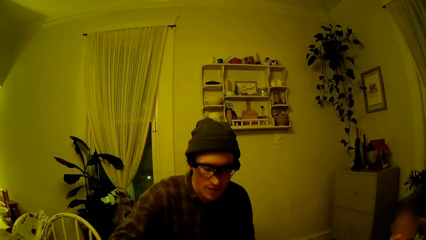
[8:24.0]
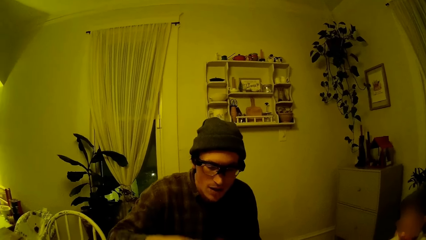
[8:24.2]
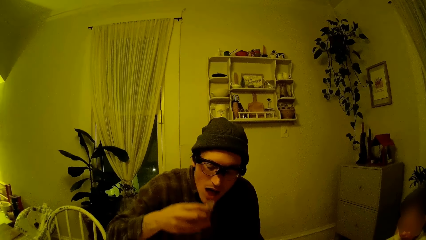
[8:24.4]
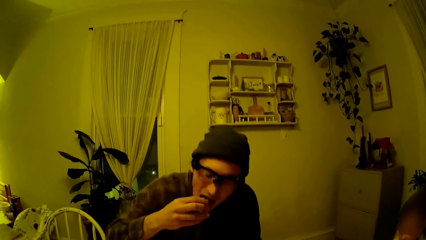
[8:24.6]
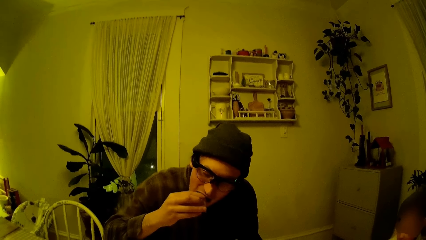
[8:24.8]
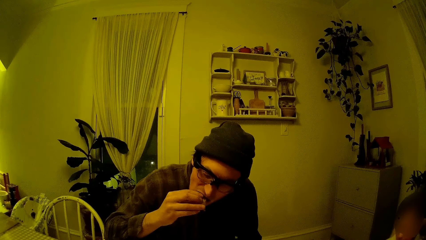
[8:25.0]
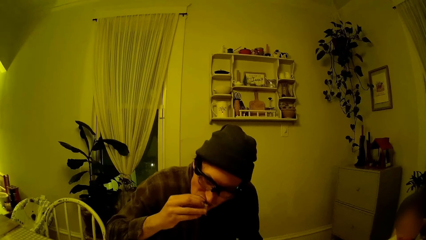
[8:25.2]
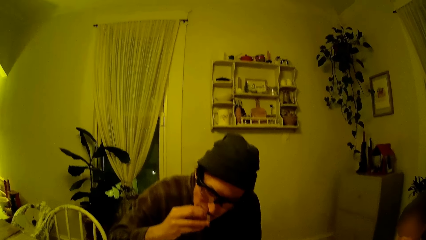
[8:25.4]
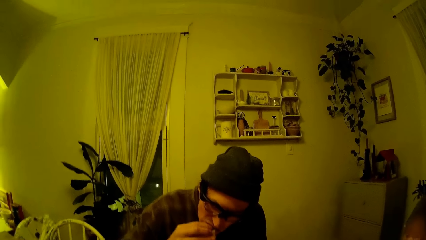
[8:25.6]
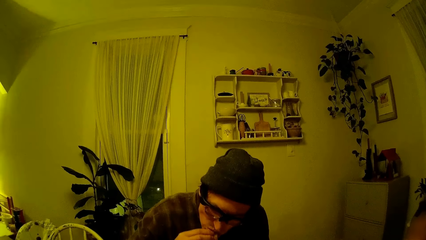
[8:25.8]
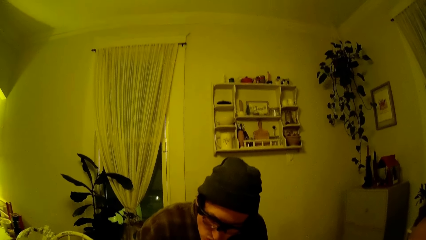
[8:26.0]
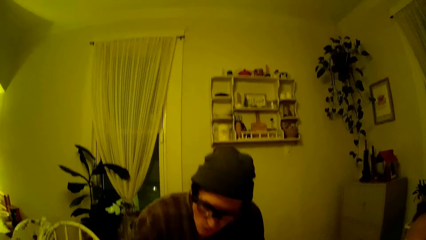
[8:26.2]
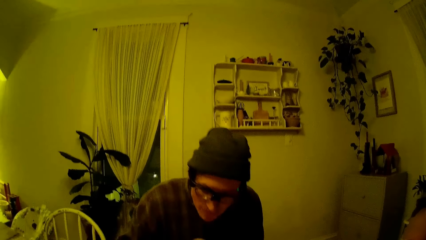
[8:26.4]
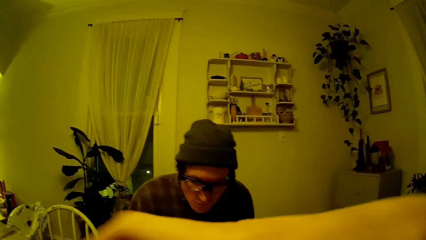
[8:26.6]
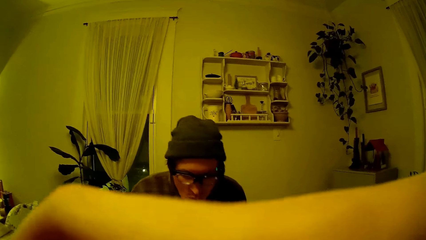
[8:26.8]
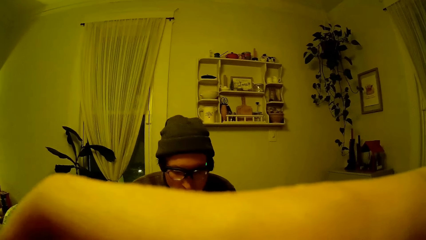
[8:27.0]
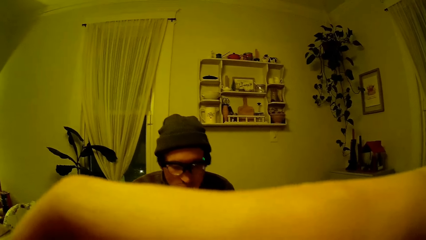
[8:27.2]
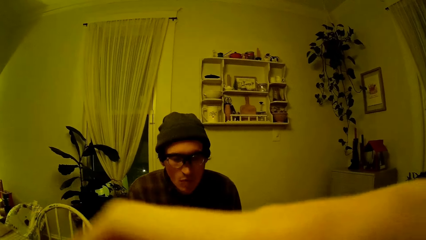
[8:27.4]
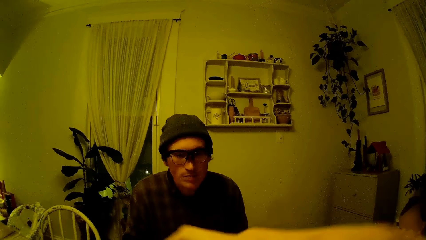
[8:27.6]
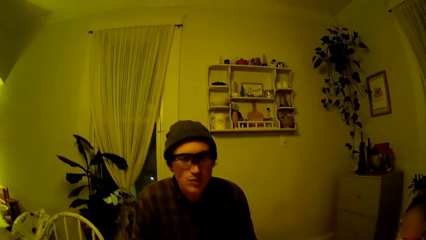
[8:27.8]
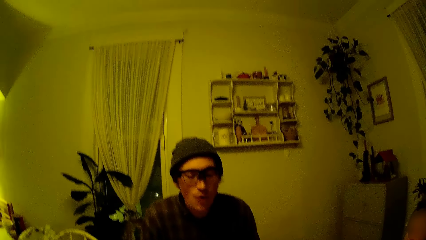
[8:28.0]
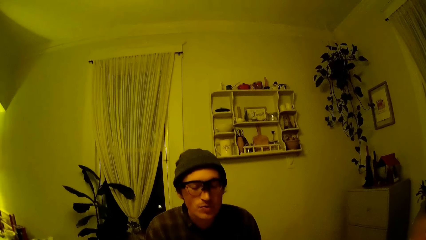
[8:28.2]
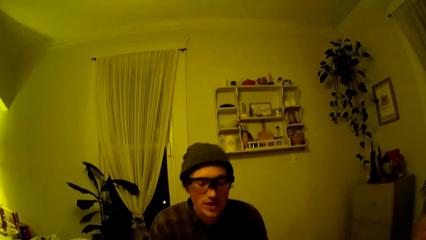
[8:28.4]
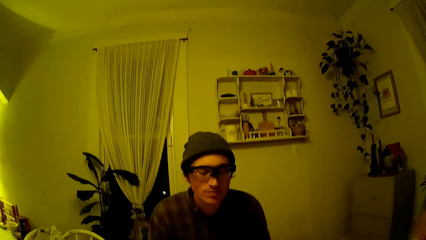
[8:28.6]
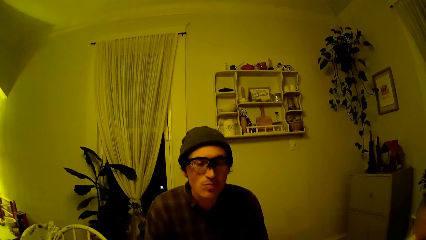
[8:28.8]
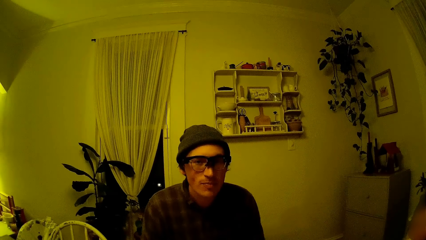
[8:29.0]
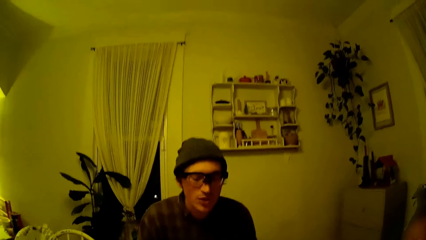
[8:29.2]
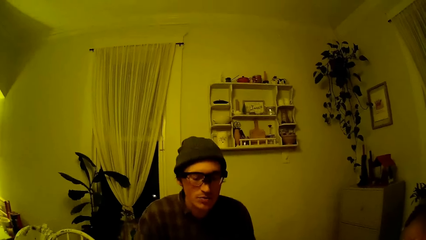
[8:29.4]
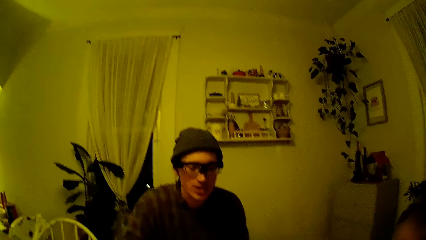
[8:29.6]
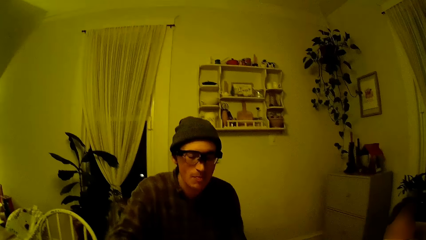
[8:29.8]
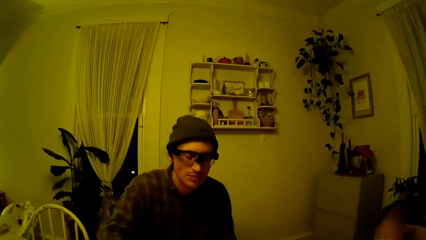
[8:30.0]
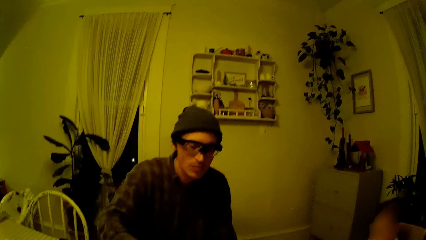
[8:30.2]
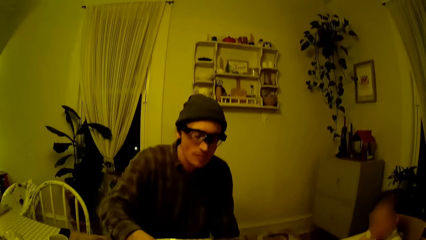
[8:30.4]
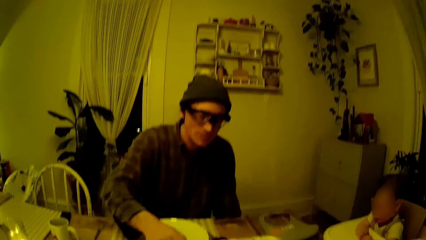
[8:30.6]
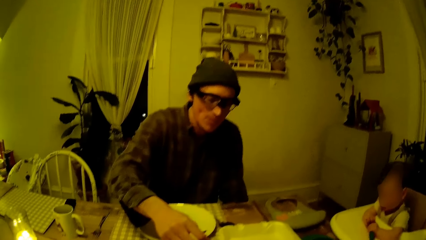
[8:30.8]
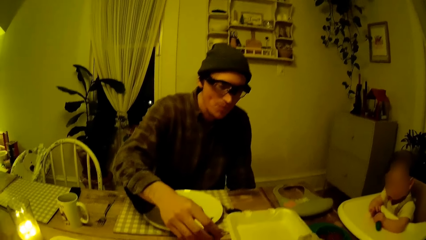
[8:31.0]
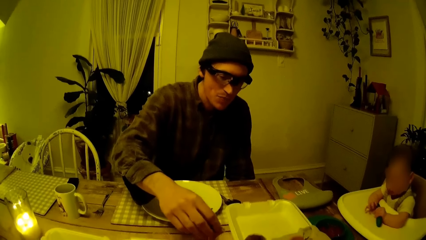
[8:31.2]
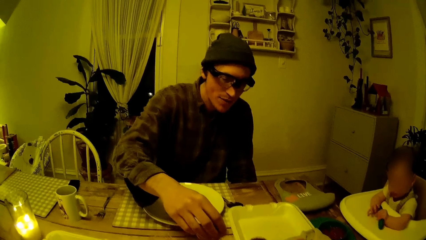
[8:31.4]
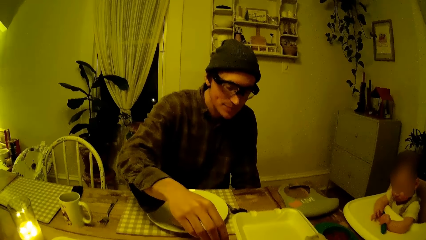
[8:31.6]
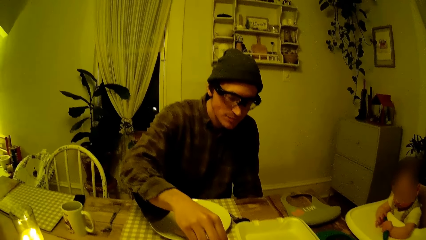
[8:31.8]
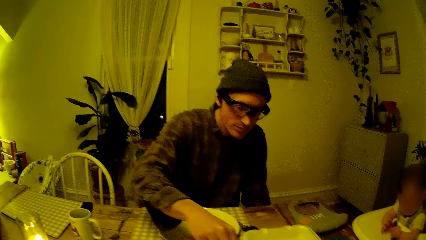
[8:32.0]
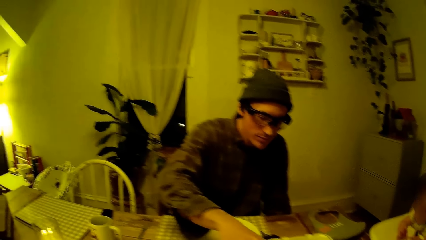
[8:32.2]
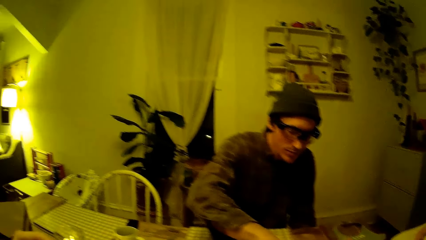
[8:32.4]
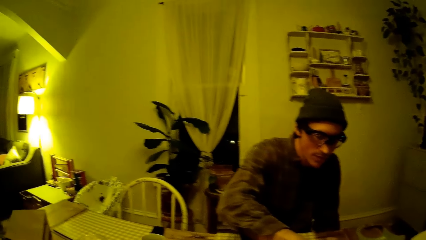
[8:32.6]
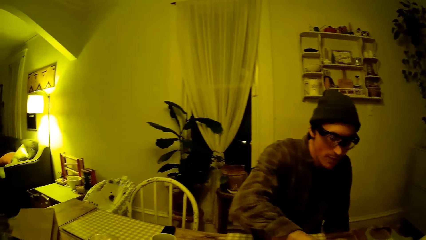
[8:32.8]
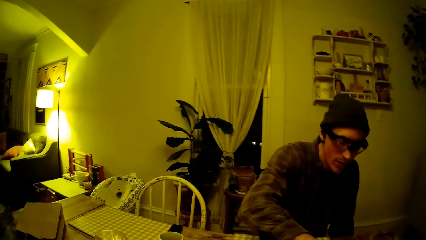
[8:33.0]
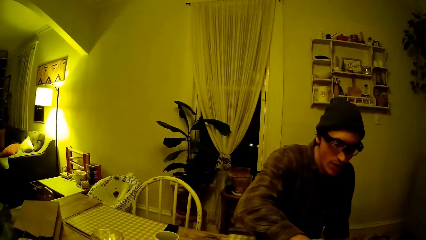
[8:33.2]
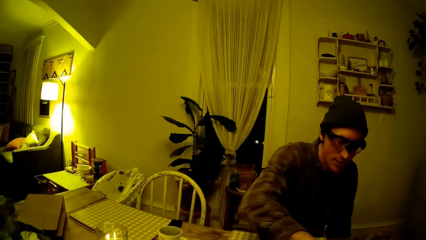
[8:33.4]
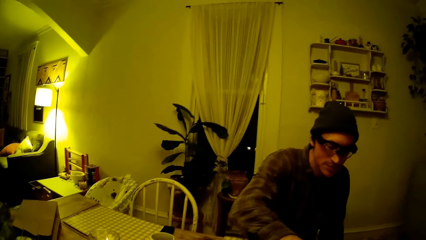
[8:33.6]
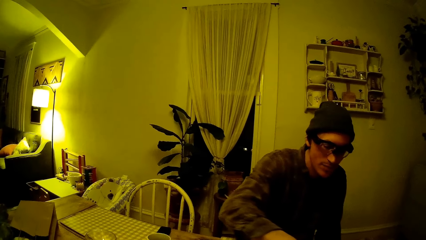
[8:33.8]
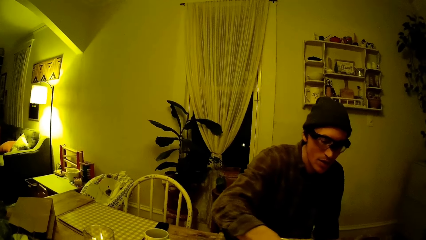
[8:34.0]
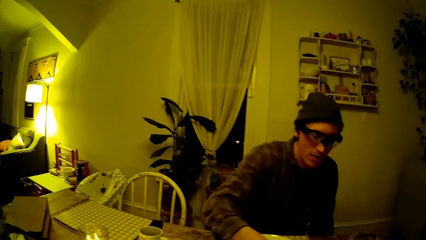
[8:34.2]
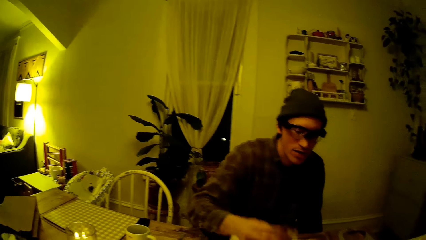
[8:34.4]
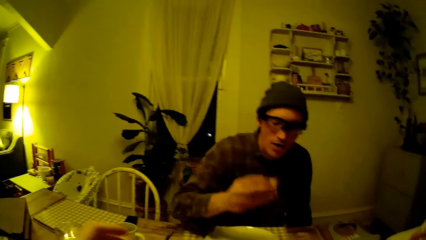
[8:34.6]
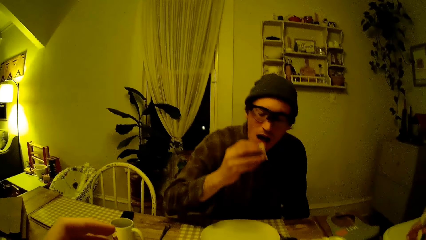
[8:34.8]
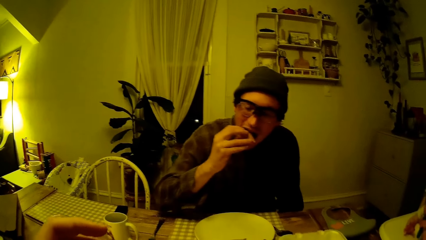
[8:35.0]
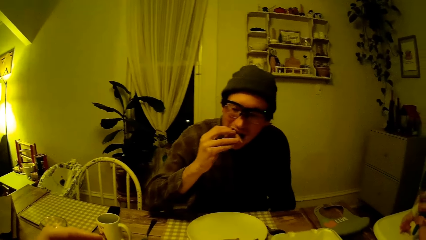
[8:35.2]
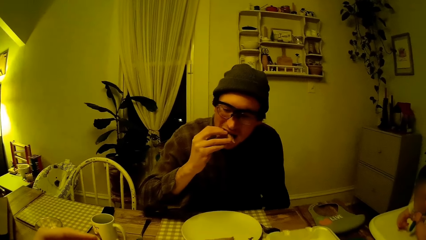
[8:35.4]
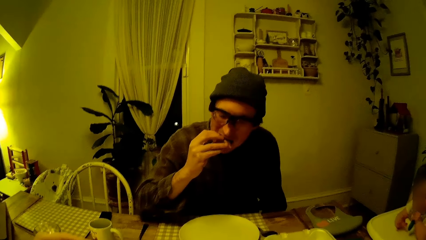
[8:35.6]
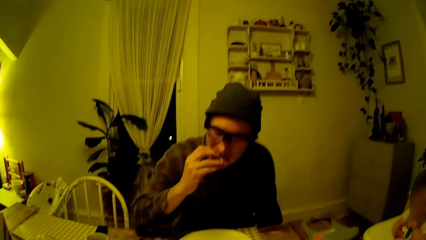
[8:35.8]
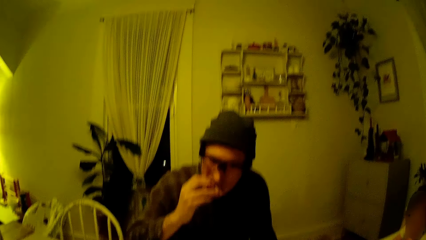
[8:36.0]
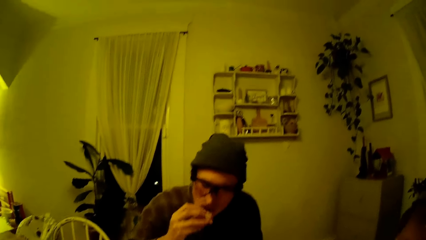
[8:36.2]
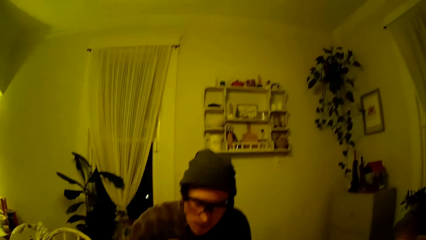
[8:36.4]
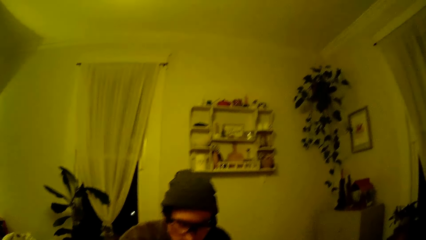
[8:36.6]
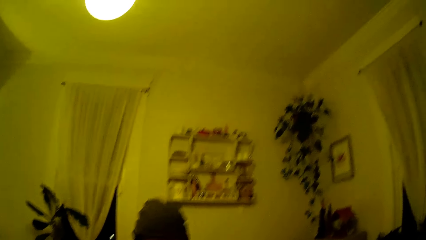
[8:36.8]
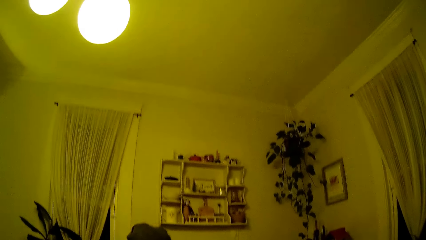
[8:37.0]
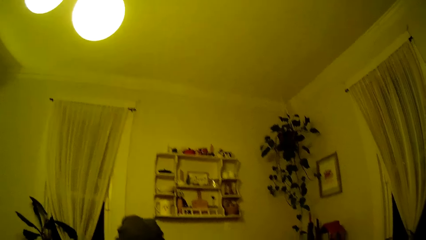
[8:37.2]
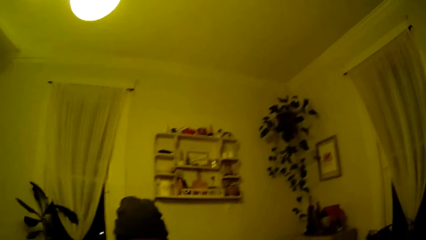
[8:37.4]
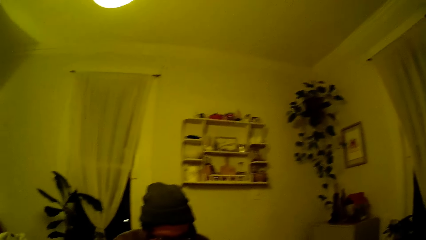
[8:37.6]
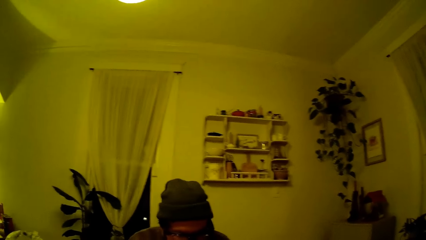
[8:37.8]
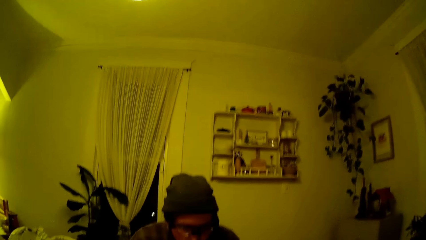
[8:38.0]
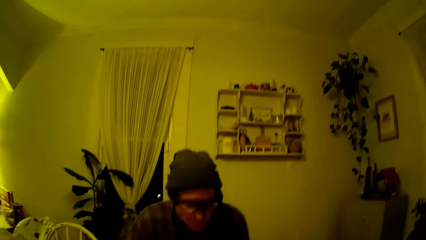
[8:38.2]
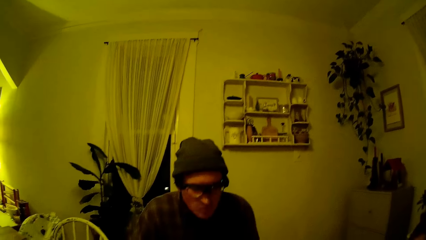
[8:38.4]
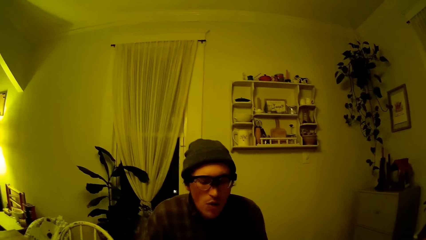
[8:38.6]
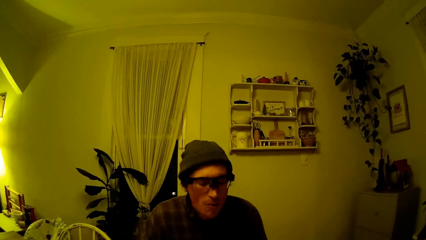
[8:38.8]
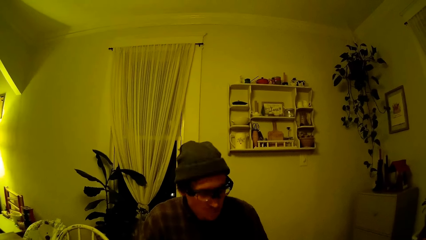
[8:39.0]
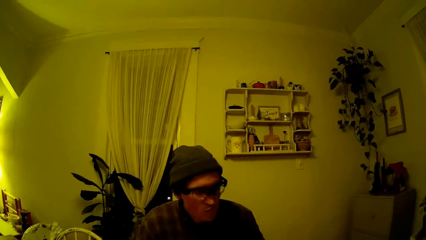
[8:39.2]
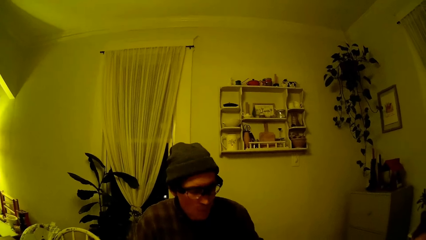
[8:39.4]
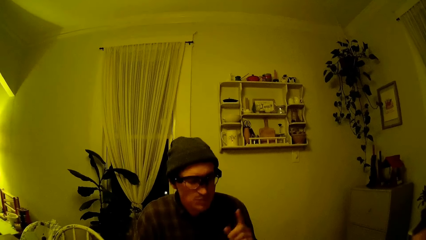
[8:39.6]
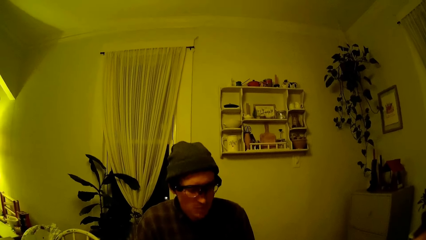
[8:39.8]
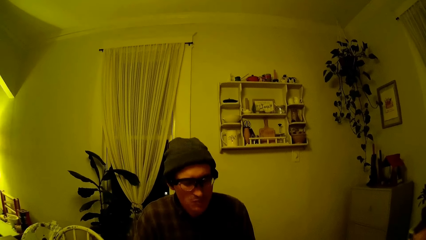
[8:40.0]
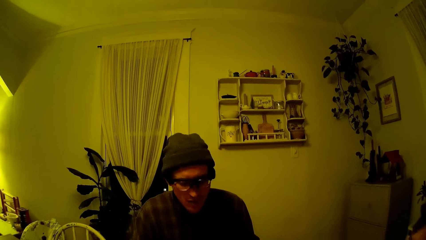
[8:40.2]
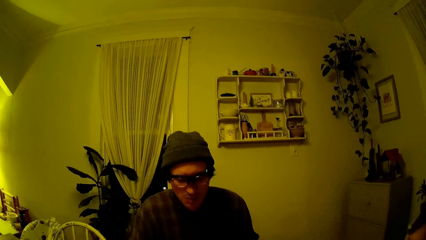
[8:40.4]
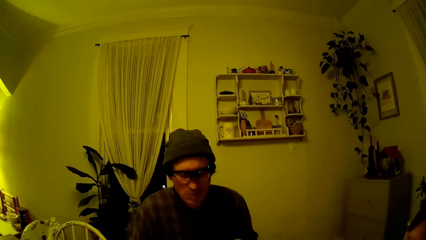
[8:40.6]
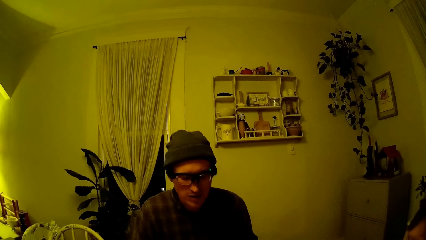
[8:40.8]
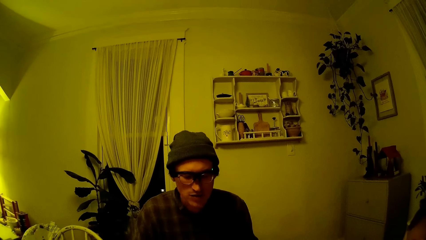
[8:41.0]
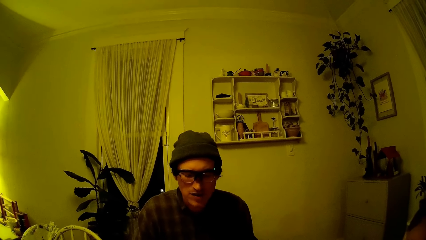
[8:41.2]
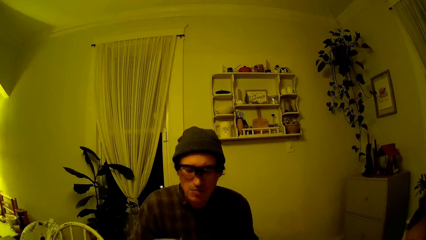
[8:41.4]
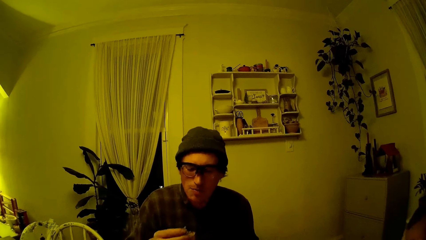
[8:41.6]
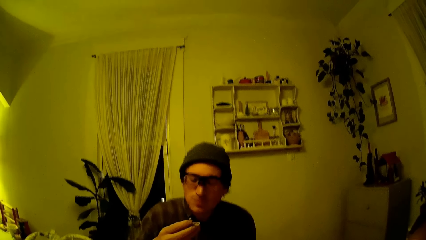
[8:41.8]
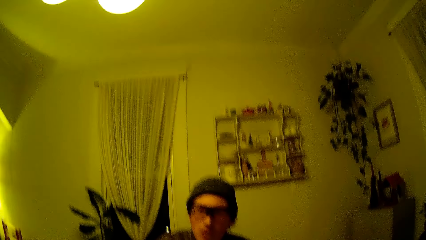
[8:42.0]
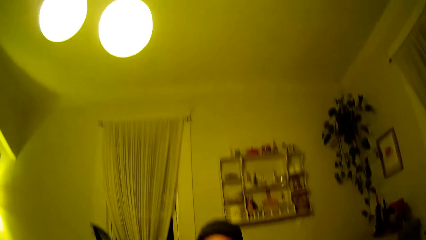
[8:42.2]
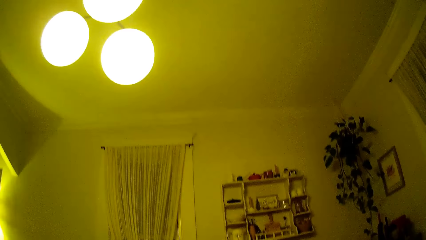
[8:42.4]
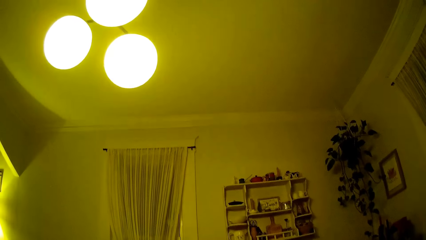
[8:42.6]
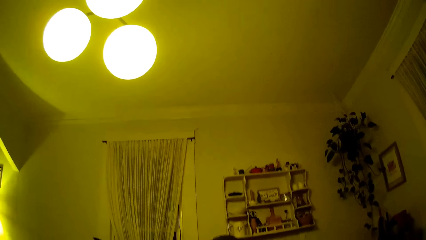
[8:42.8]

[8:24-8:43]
The man puts the samosa in his mouth with his right hand and converses. The man eats food. The man eats the samosa in his right hand.
